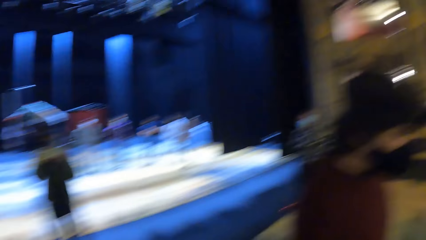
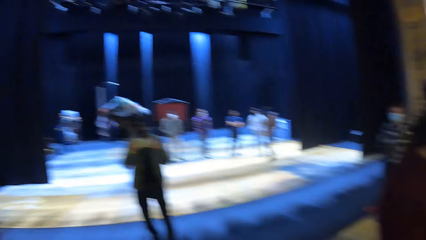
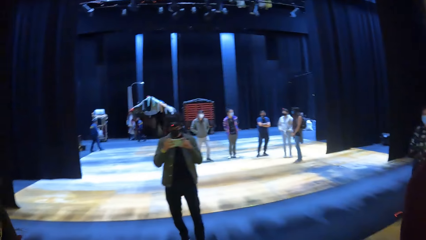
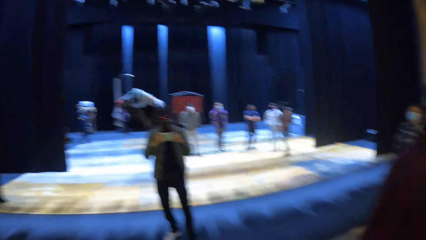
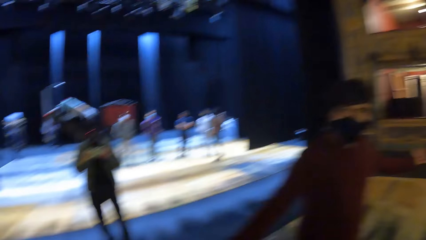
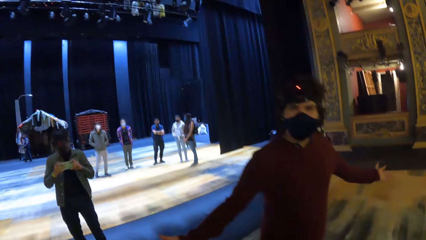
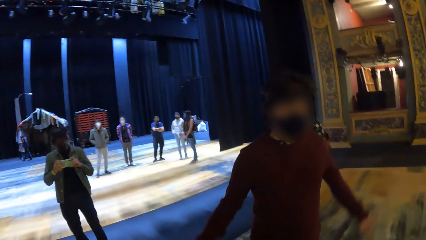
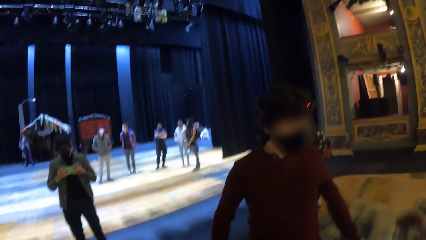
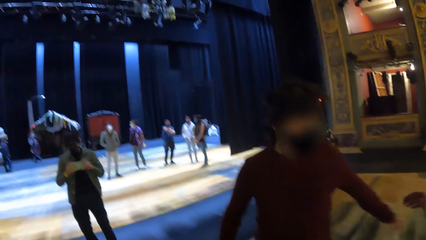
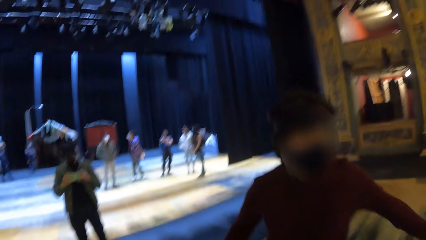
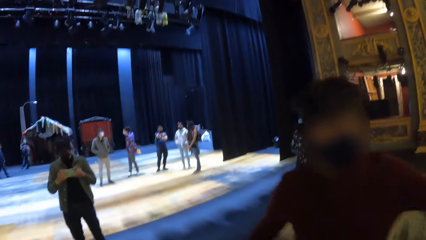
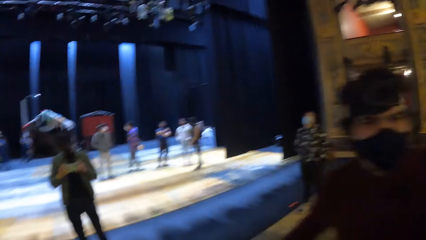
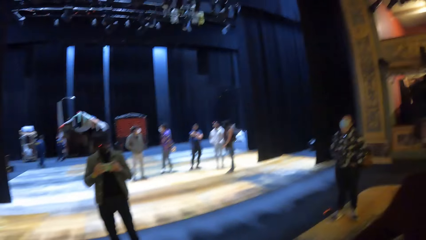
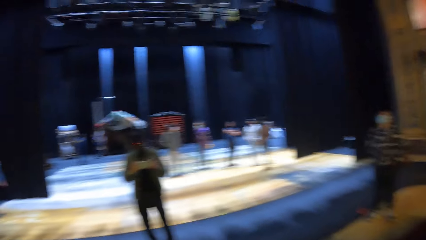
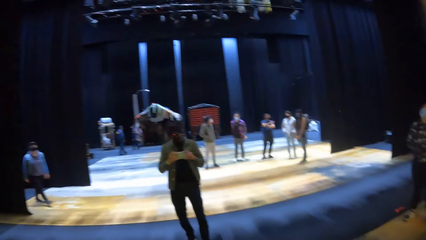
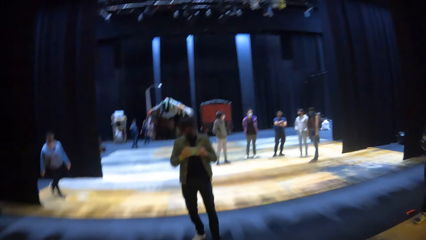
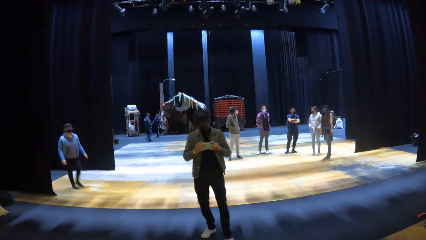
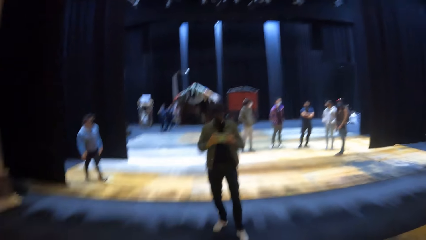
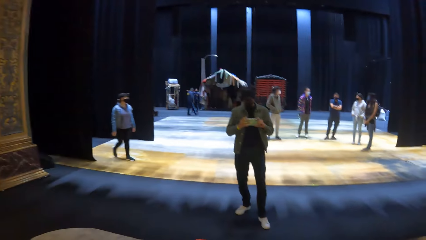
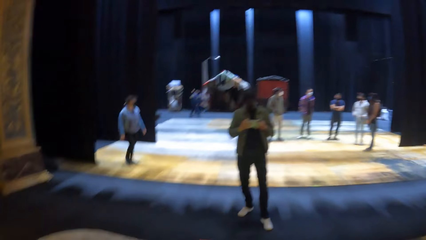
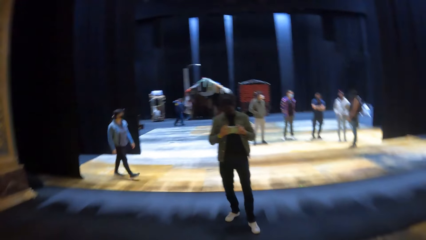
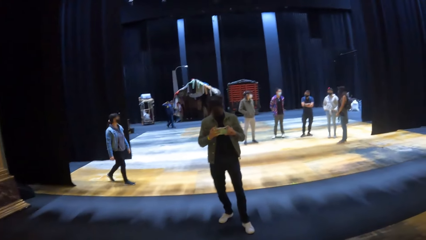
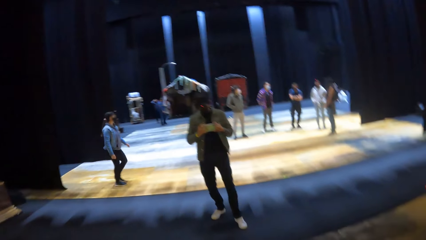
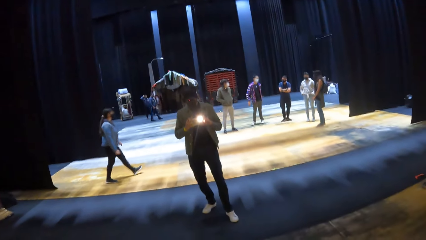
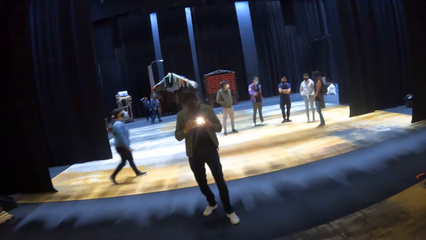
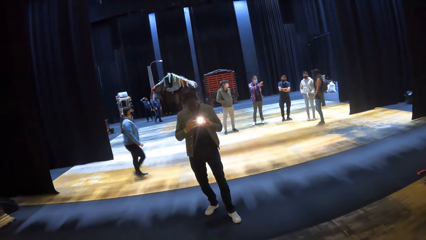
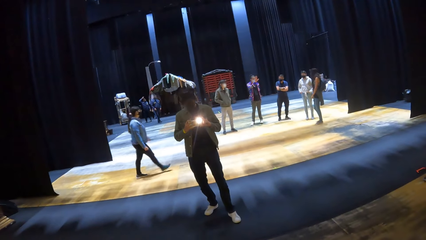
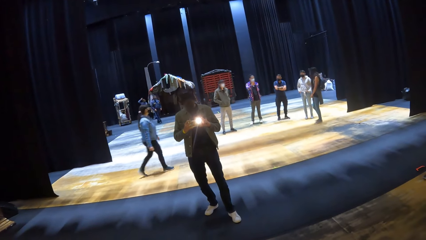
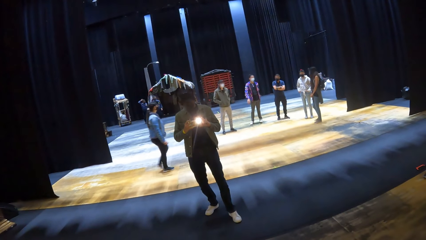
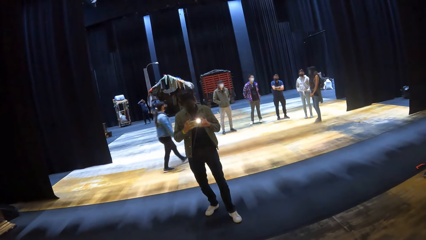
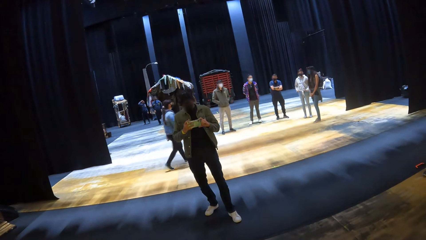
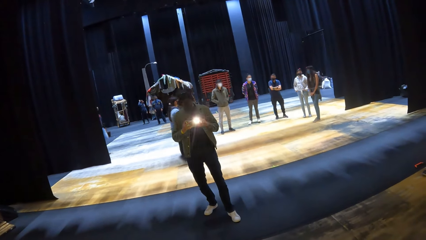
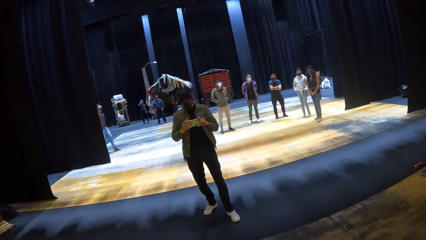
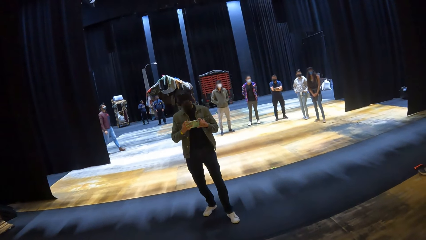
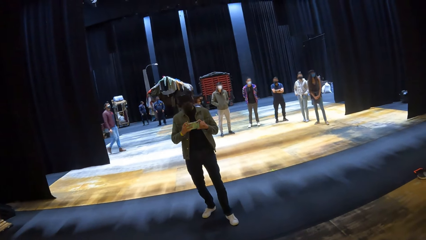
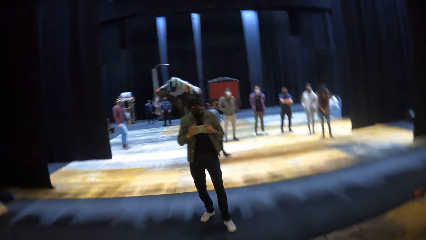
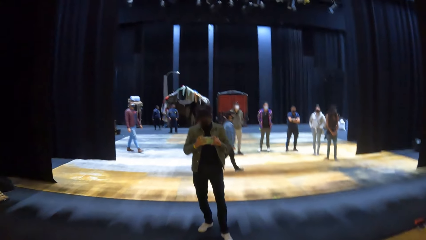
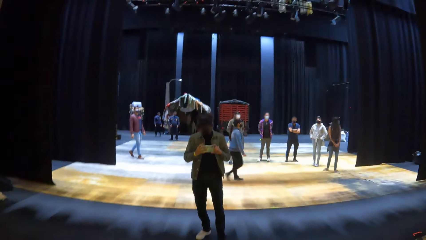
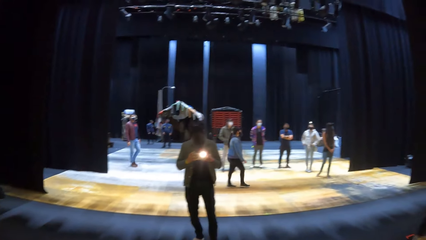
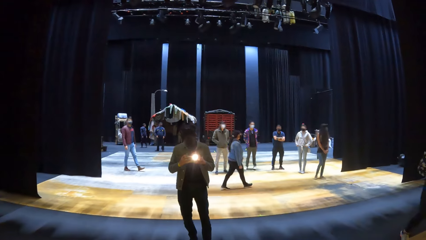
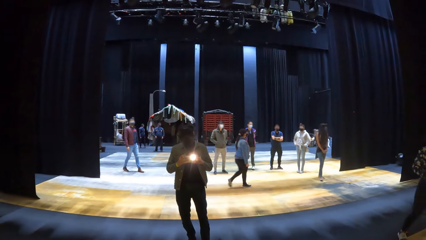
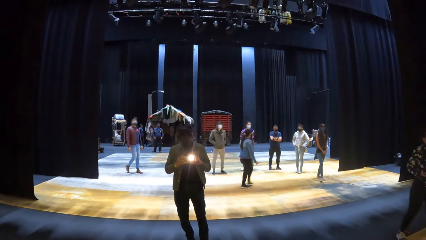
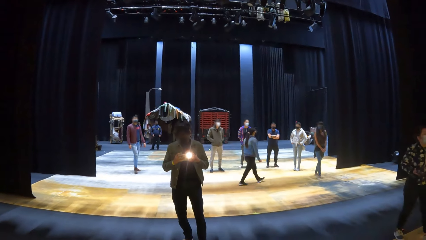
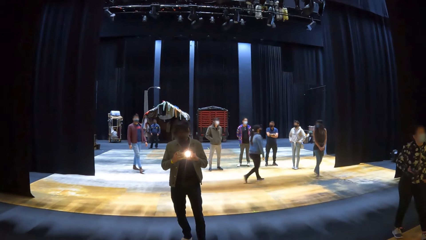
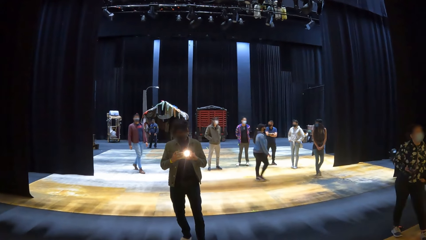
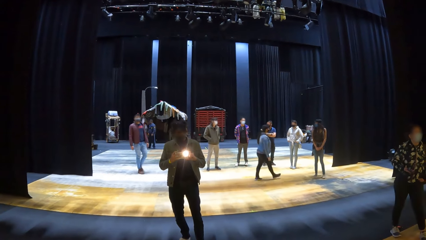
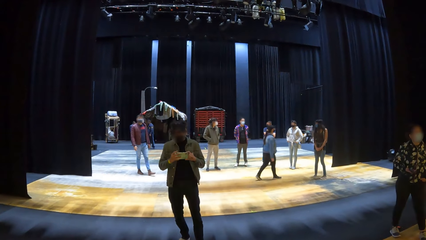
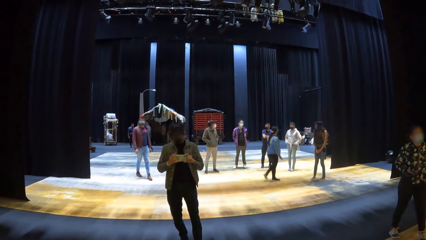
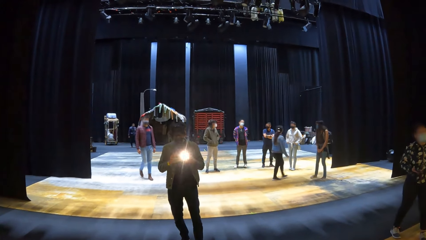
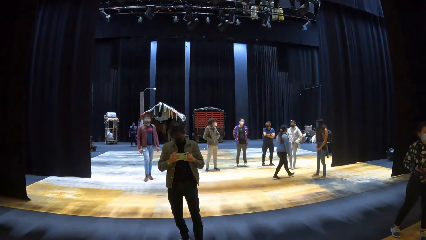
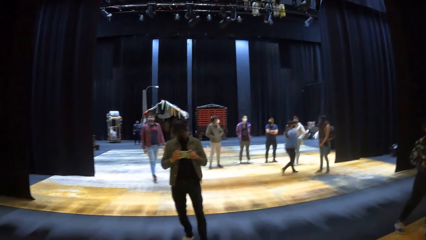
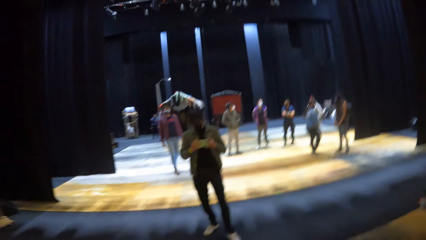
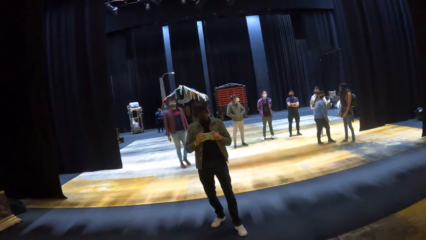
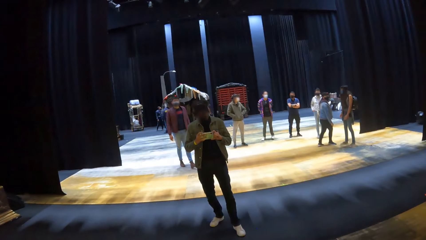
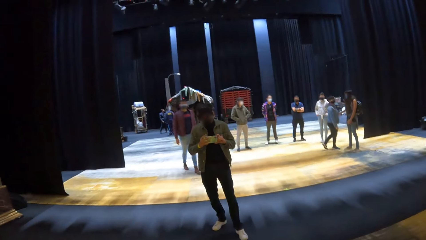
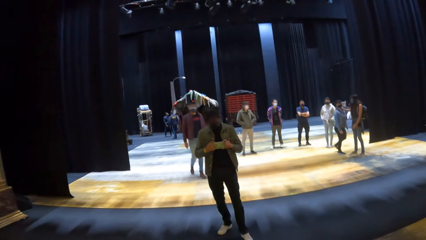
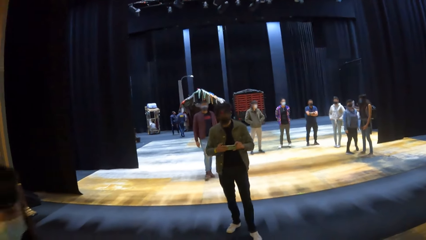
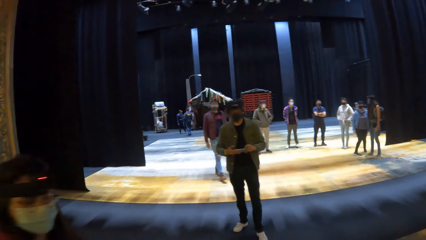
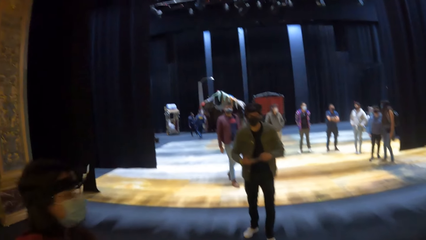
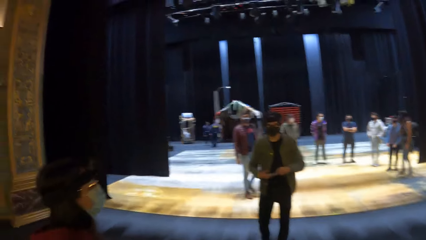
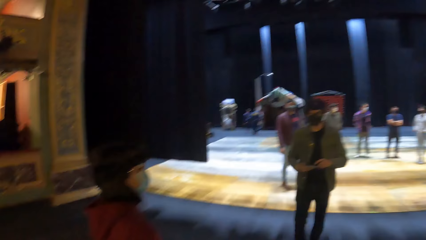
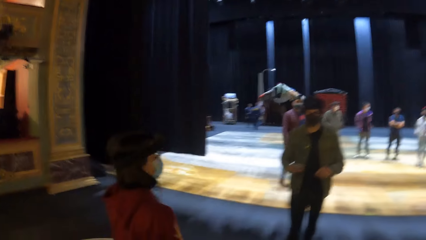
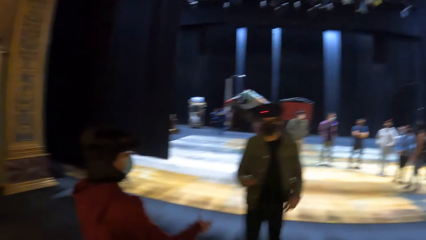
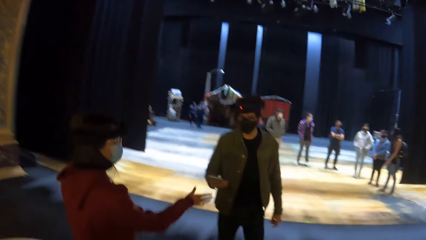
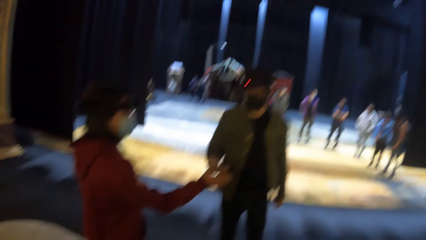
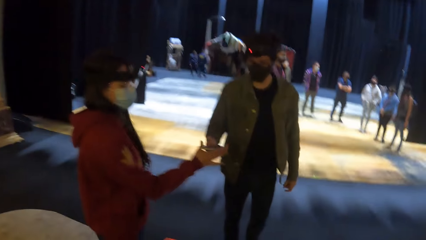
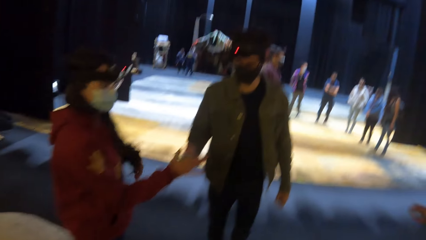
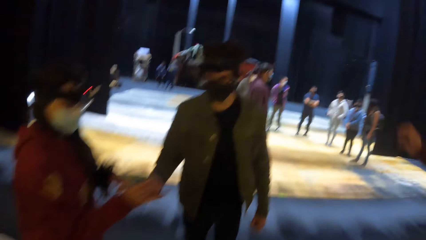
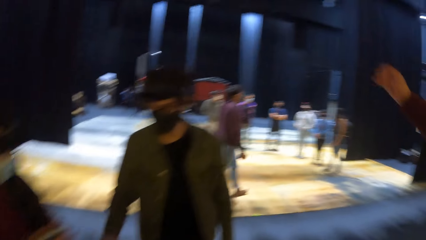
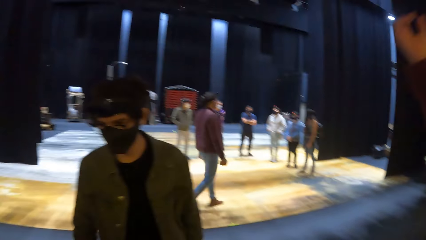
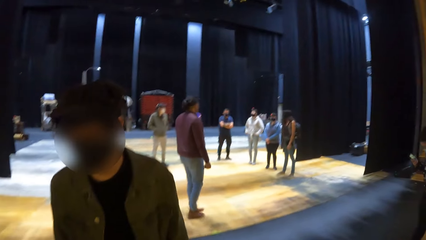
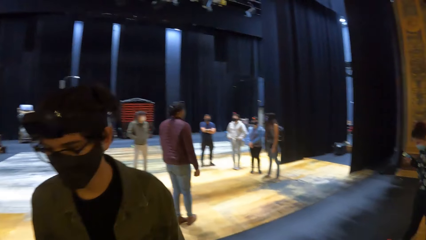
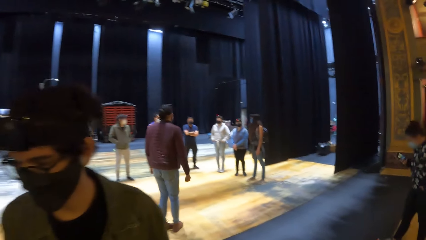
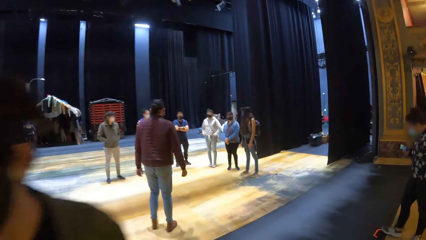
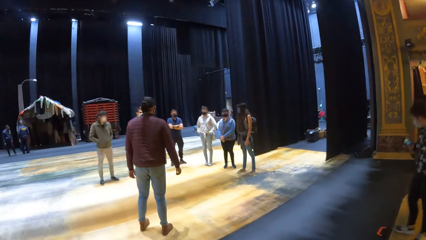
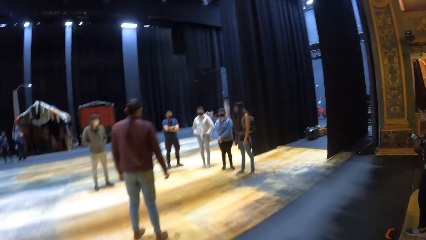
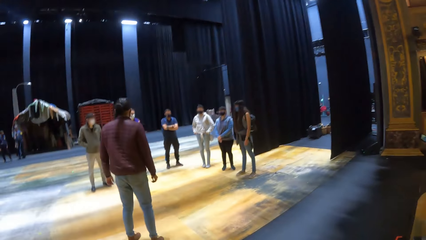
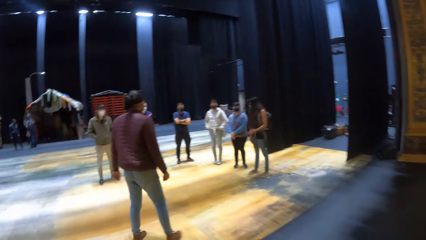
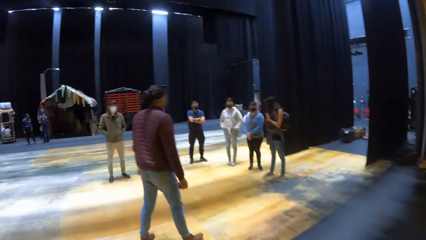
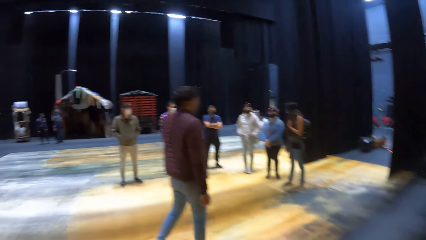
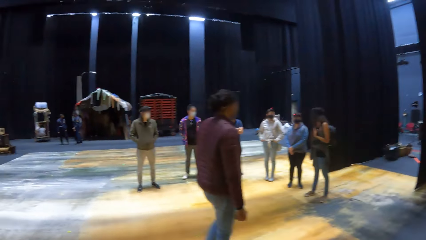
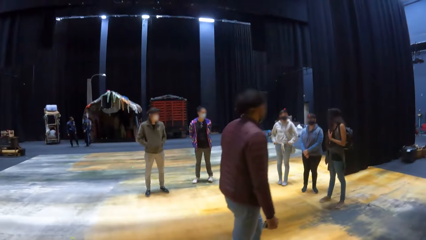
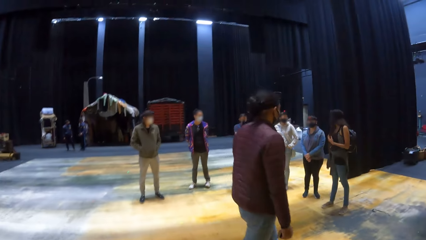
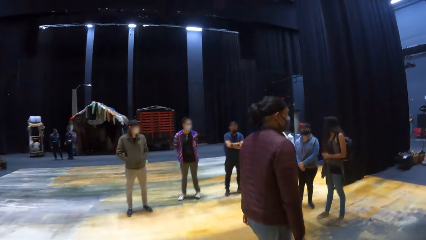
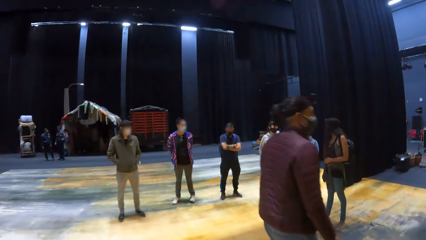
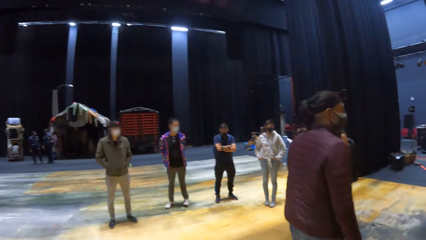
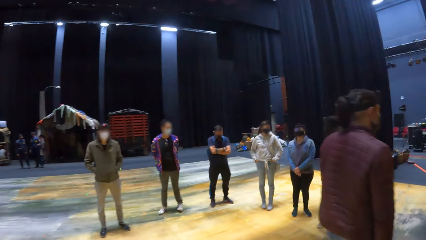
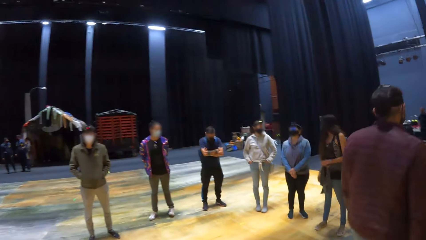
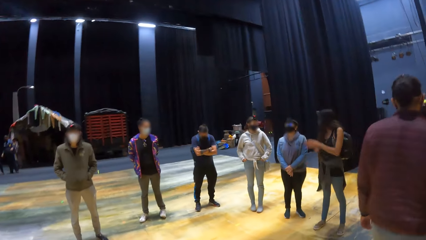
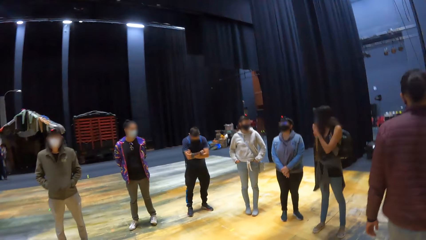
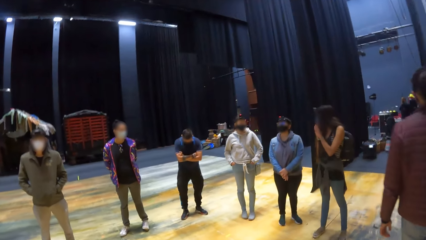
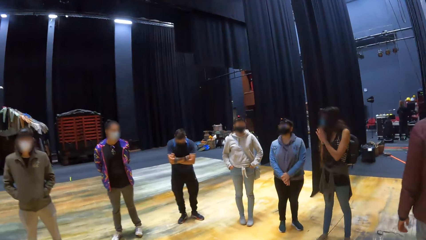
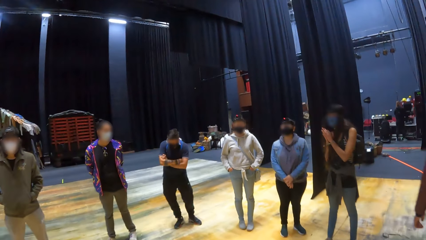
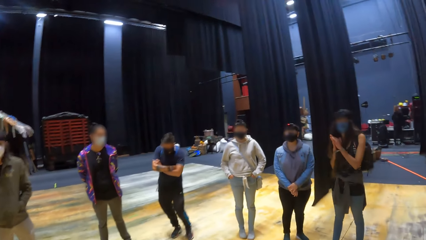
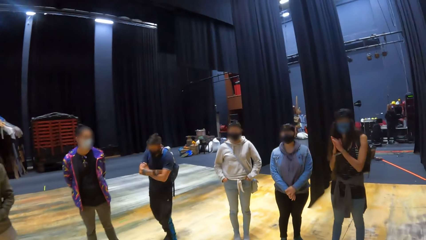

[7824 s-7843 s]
The man operates the phone in his hands. The man takes a picture with the woman's mobile phone. The man hands over the phone in his right hand to the woman. The woman takes back her mobile phone from the man. The camera wearer walks around the theatre.
